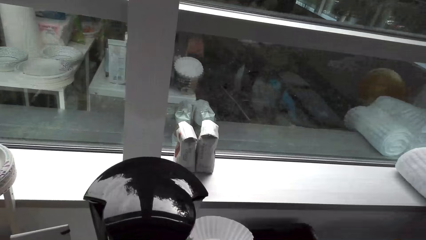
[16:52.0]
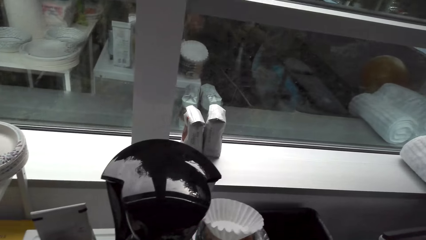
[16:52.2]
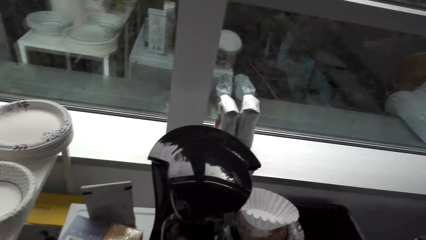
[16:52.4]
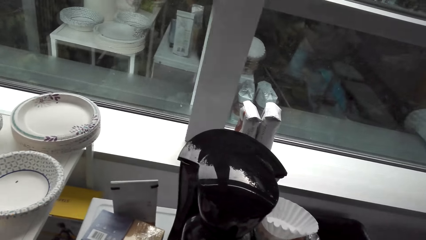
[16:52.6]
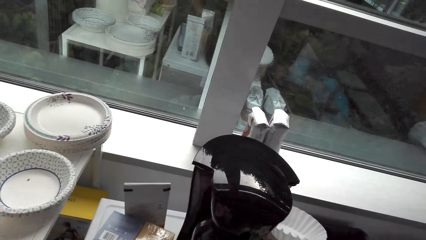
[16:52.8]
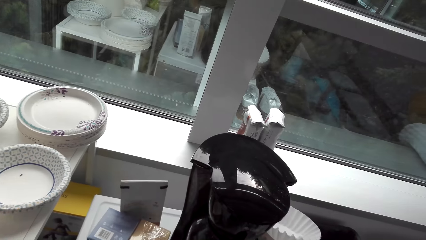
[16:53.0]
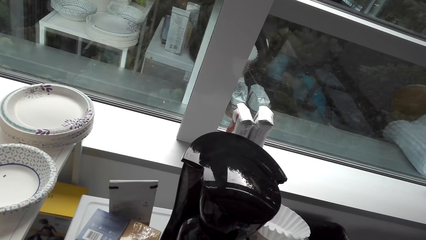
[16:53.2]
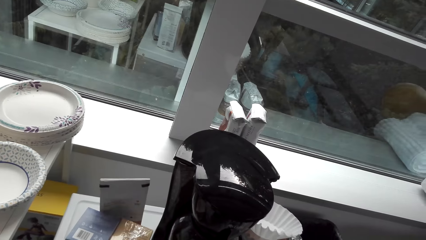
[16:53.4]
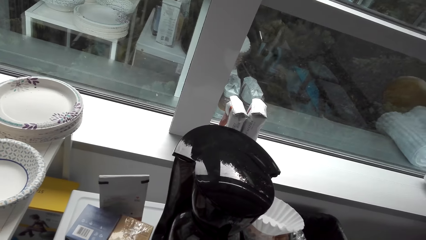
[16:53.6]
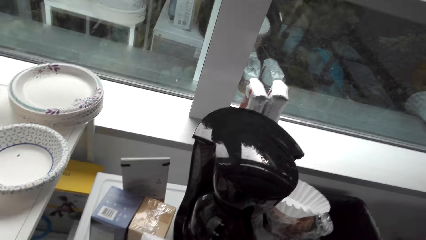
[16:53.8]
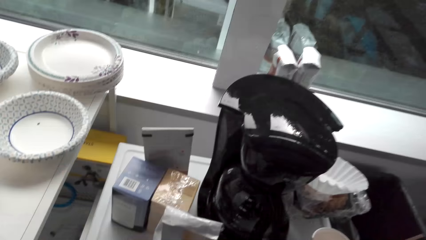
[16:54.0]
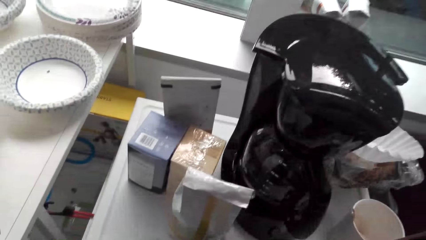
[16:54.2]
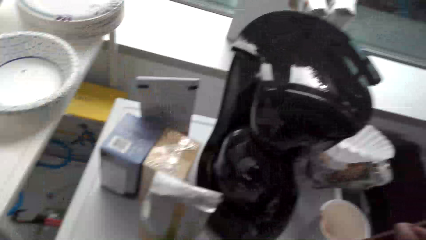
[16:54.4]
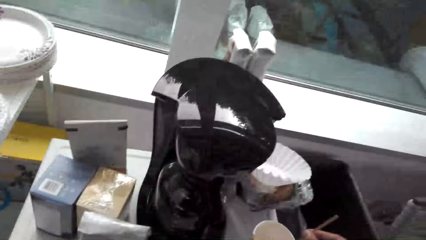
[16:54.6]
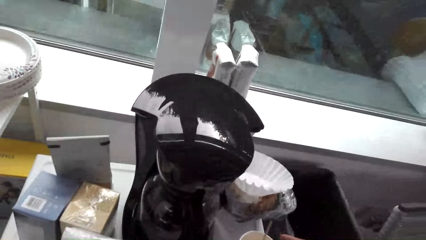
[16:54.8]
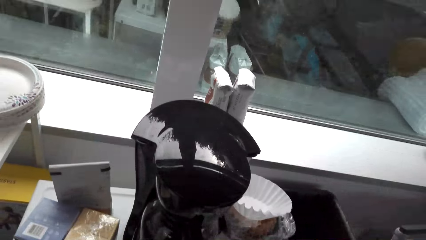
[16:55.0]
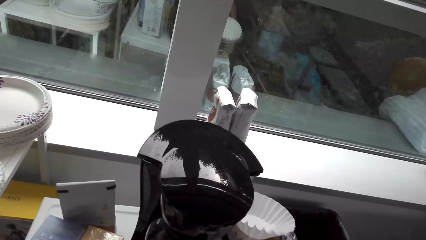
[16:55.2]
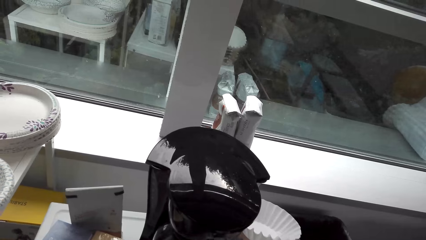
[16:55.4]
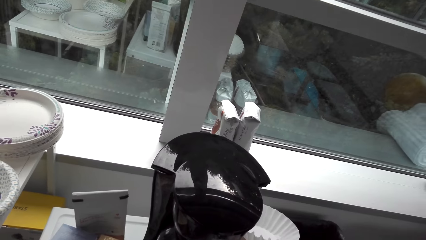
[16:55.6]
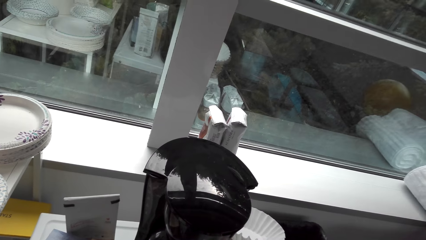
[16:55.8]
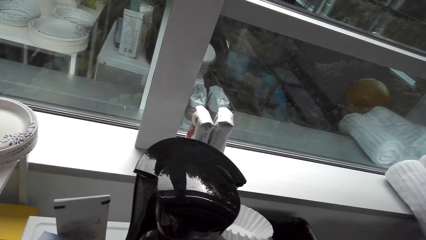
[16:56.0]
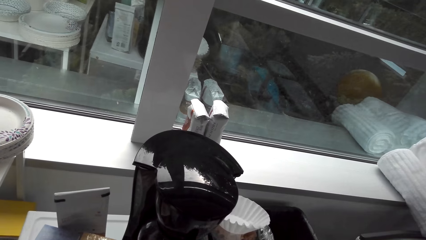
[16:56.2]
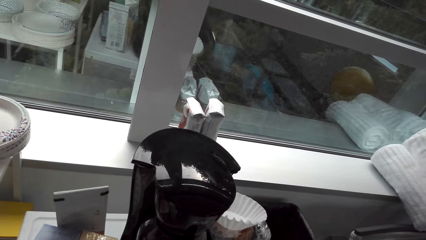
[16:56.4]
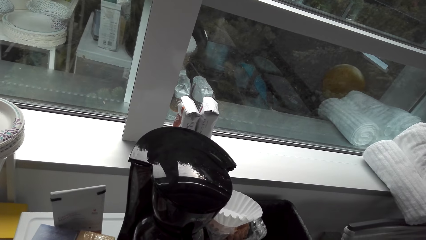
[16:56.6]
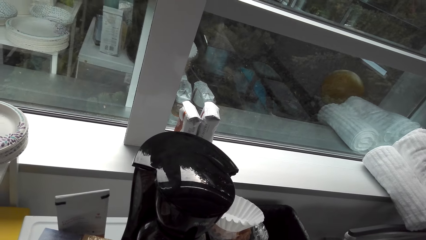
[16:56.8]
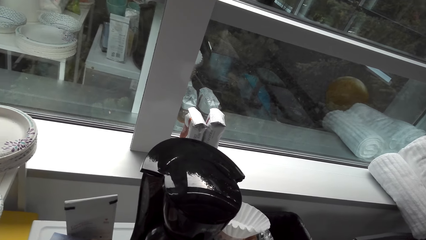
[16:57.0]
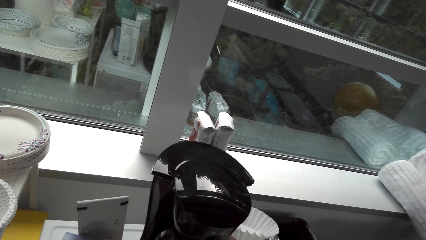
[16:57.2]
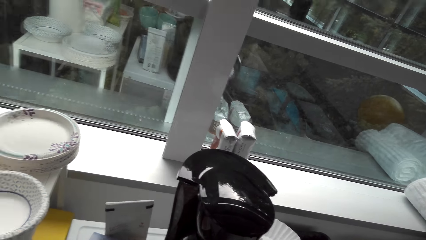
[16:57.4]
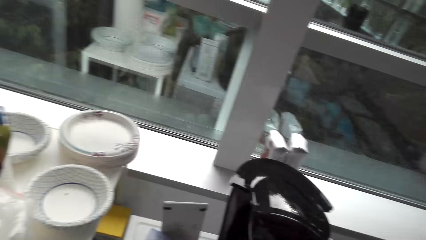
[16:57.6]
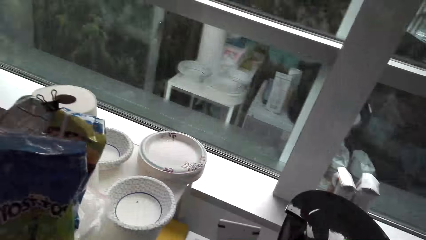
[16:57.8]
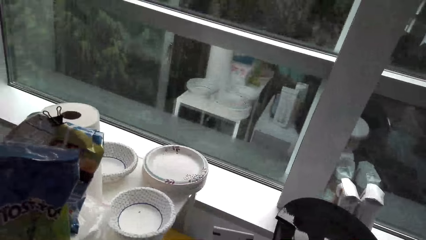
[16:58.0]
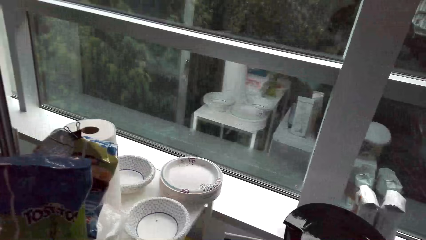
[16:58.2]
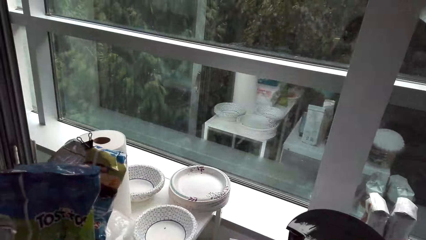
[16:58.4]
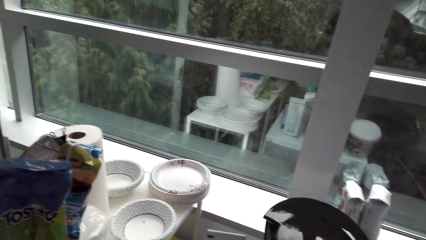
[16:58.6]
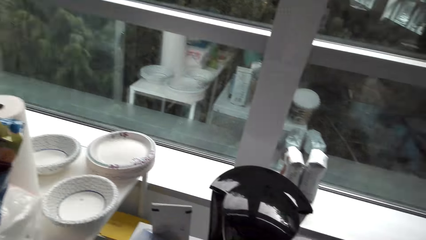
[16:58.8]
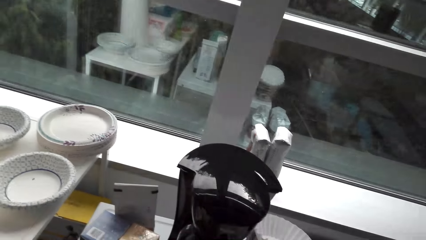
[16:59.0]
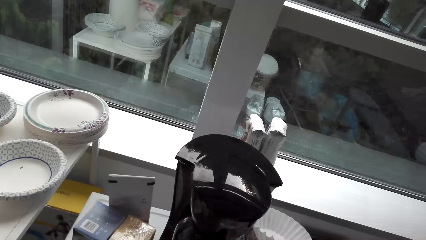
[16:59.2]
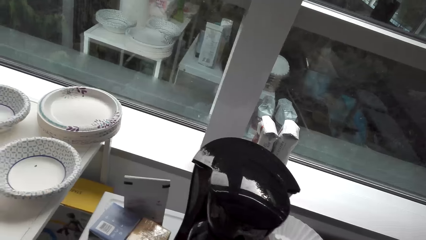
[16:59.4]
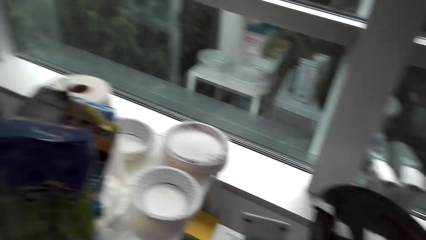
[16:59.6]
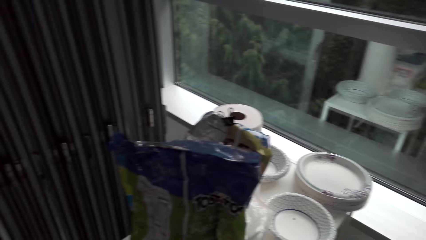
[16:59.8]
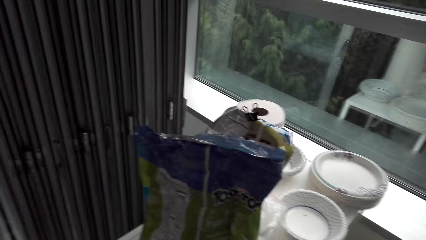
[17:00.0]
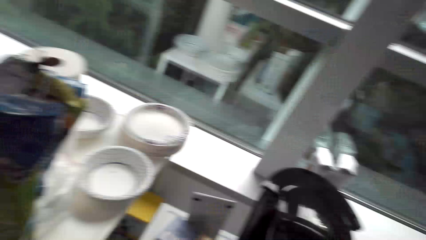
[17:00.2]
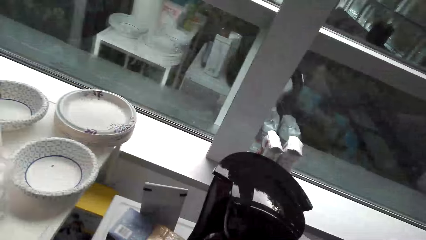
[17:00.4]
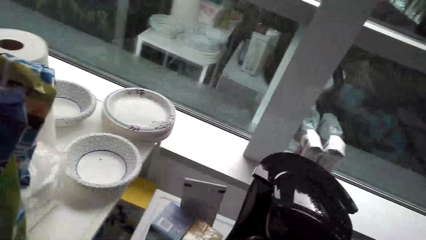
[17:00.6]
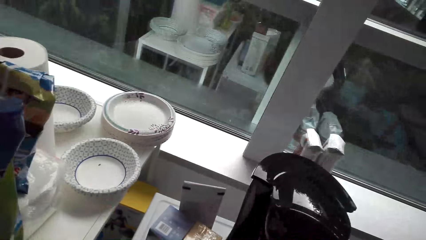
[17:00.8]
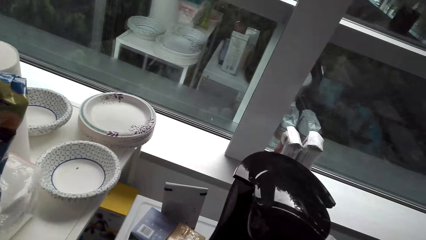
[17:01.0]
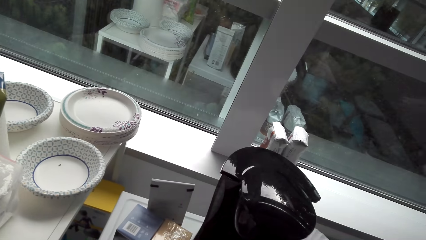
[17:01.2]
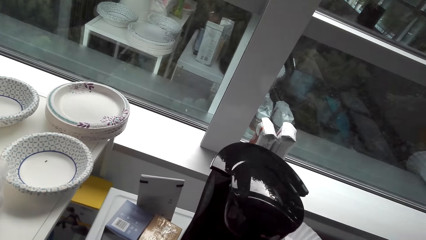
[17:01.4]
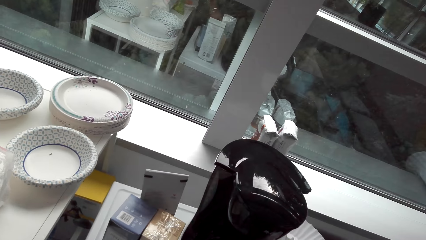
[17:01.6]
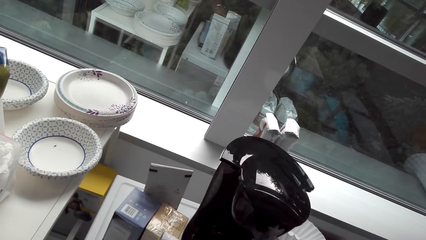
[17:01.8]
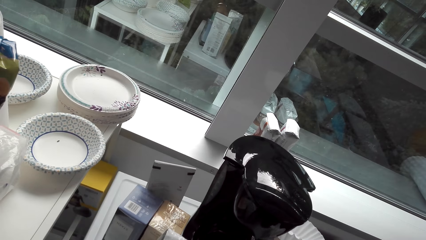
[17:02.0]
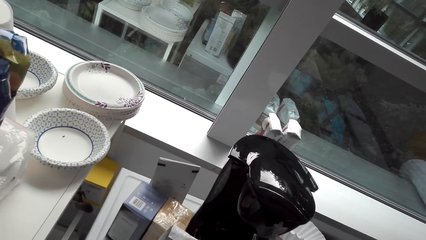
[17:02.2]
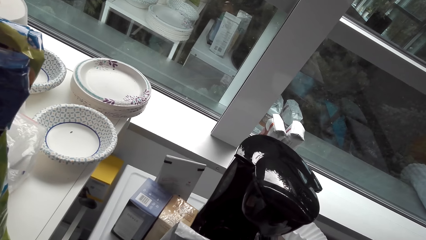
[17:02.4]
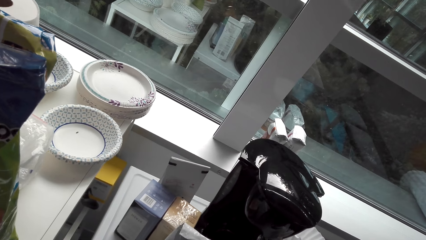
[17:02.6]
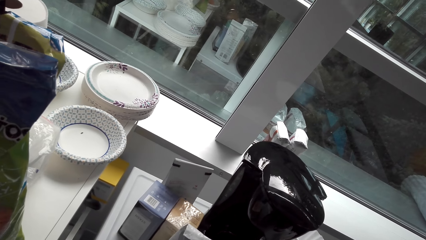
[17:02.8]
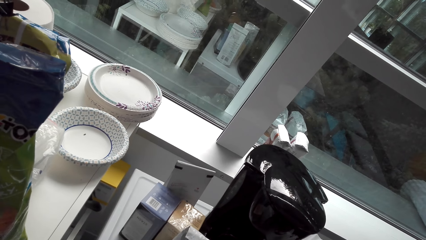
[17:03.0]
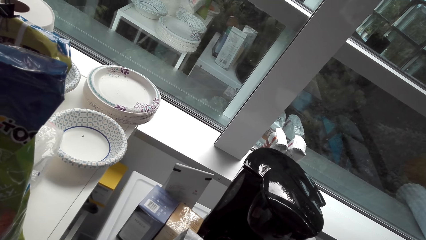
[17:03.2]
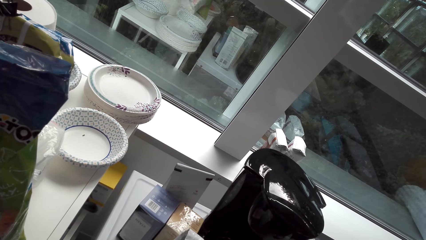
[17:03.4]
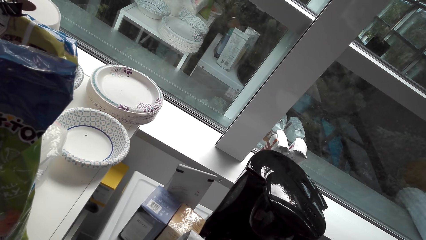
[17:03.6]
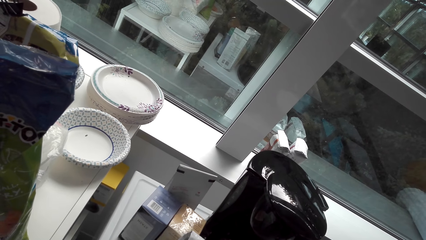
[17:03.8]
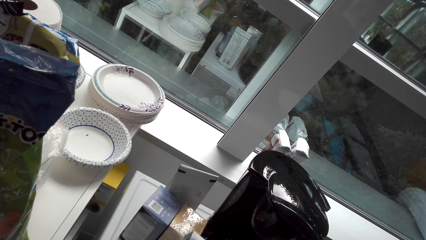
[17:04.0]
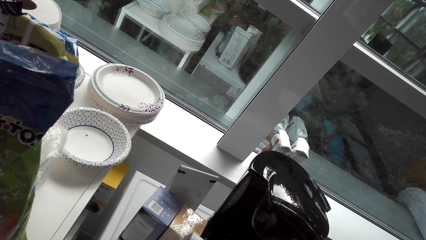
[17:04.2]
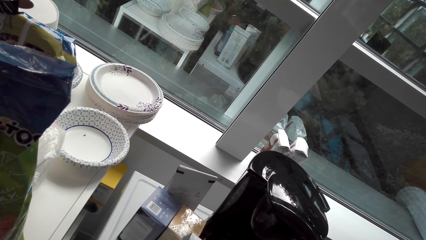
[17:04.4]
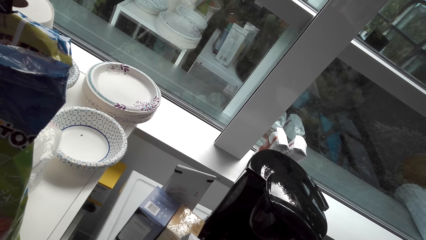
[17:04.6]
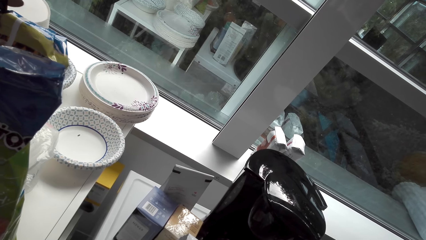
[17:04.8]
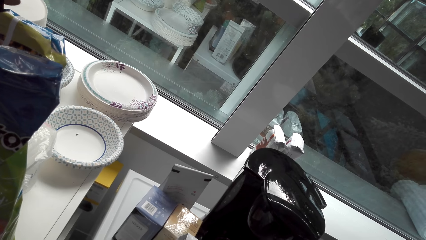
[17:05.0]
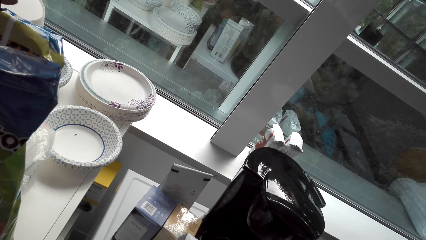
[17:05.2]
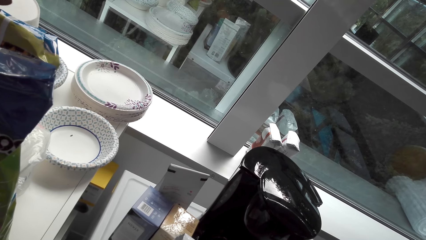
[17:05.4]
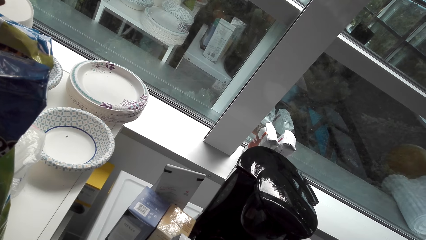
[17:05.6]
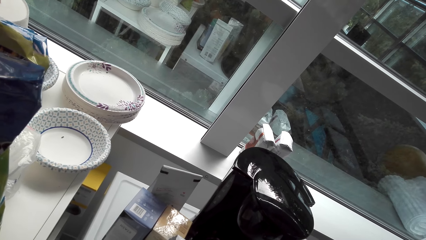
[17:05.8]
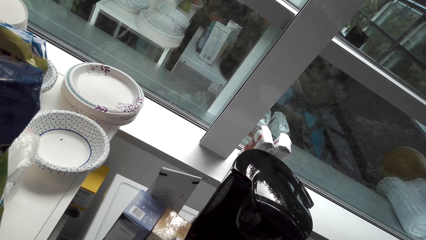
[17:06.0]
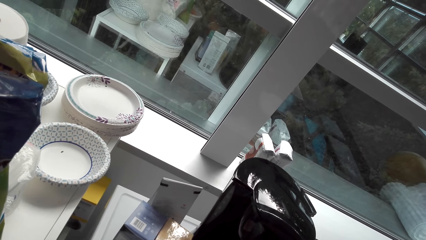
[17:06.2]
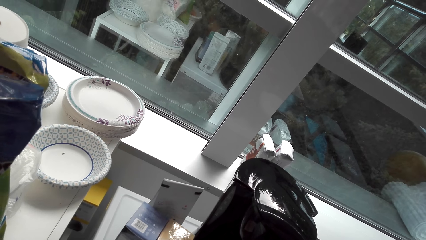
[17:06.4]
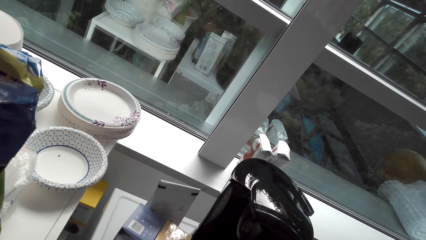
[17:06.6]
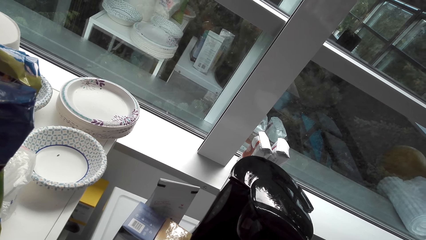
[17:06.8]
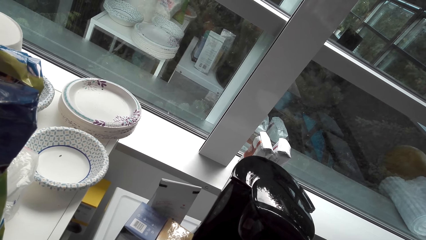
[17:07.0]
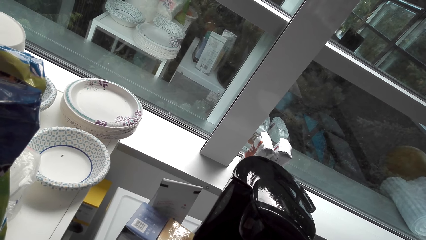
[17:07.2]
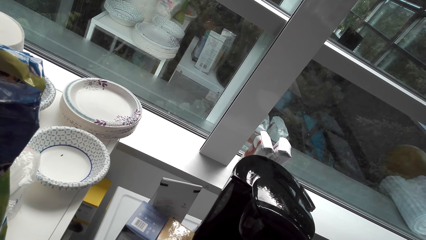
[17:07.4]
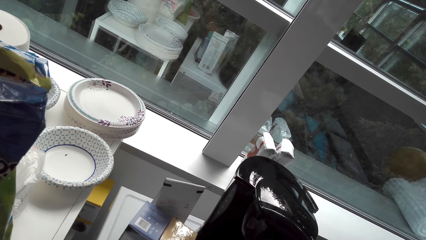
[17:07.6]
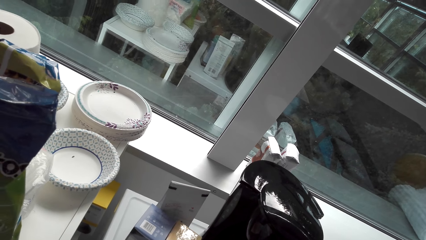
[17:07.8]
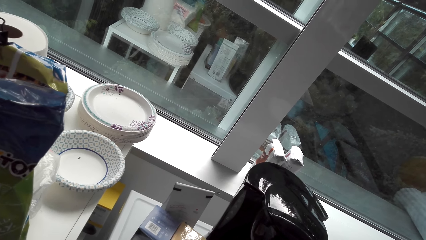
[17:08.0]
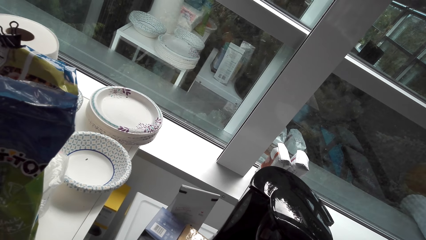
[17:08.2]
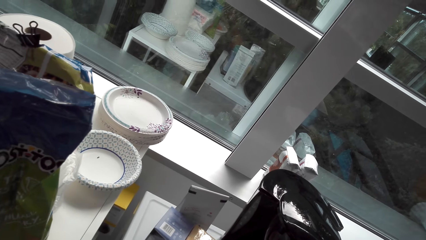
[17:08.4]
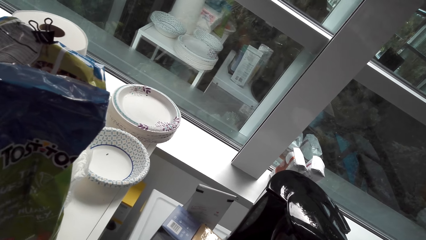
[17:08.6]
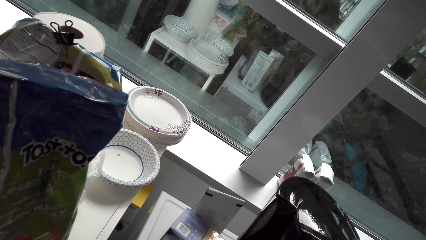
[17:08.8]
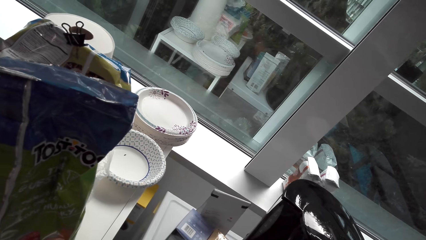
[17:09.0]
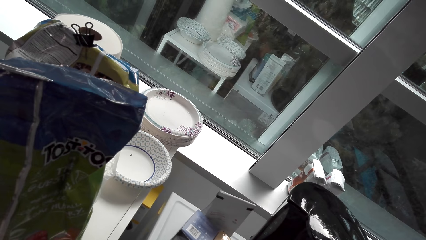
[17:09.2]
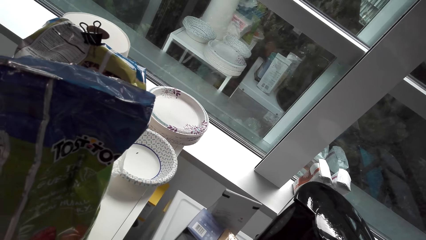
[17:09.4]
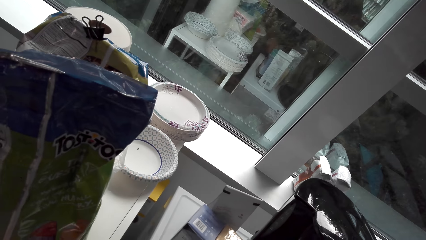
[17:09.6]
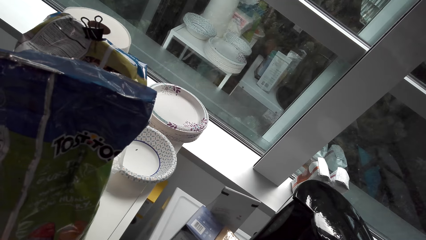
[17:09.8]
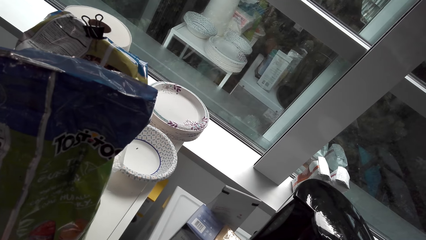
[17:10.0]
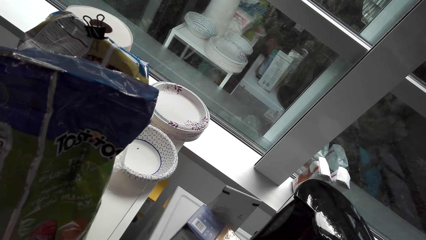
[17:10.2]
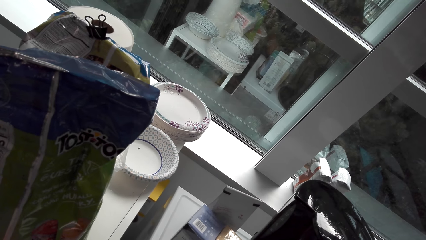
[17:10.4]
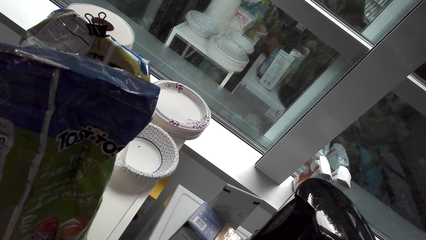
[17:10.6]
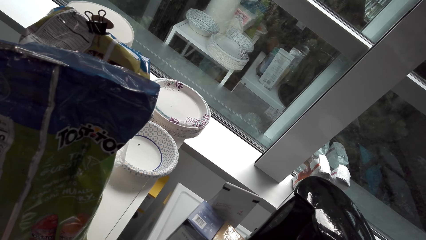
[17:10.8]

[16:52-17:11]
The camera wearer looks at the plastic plates. They look around. They talk with a lady and look around.
